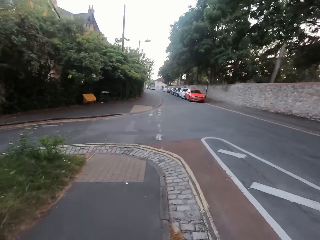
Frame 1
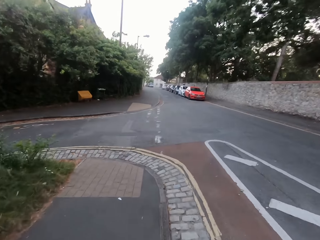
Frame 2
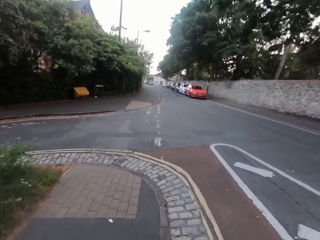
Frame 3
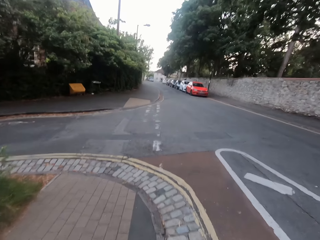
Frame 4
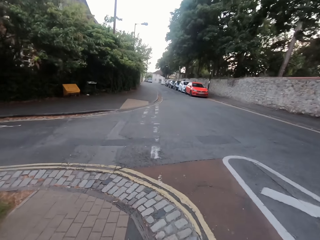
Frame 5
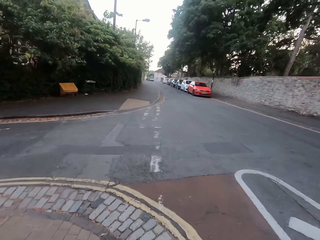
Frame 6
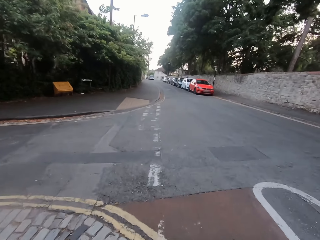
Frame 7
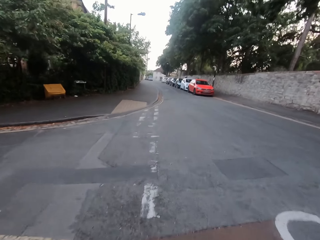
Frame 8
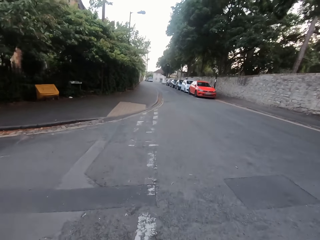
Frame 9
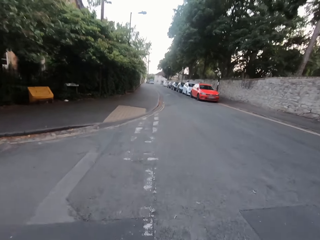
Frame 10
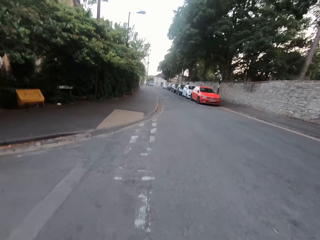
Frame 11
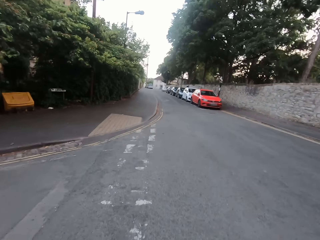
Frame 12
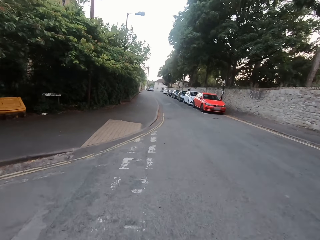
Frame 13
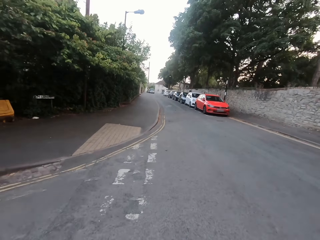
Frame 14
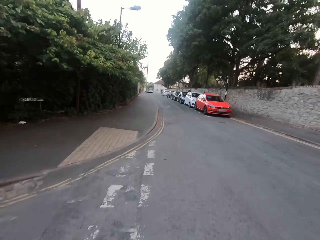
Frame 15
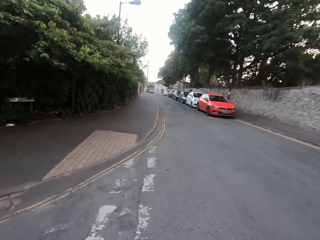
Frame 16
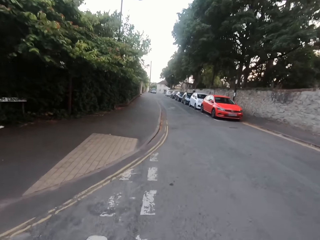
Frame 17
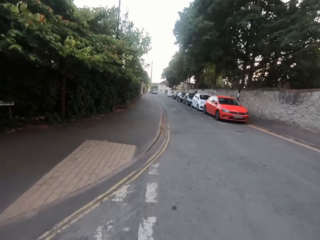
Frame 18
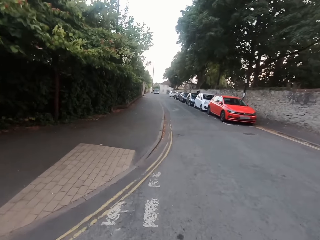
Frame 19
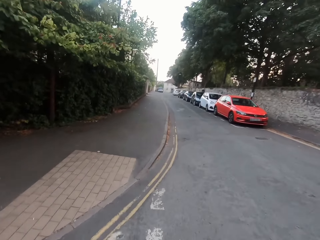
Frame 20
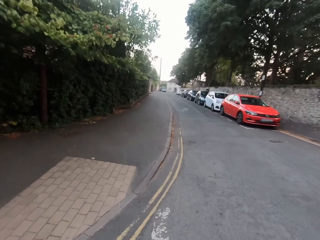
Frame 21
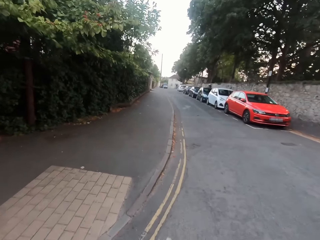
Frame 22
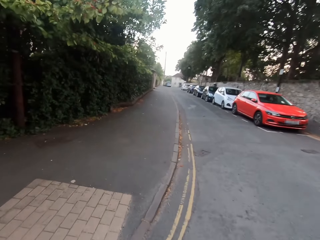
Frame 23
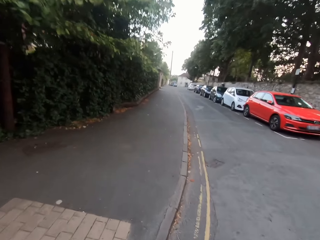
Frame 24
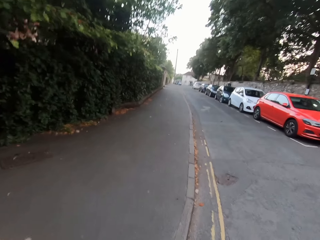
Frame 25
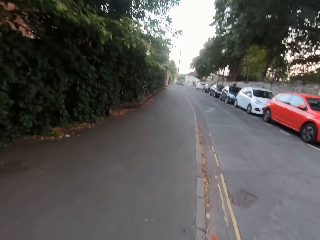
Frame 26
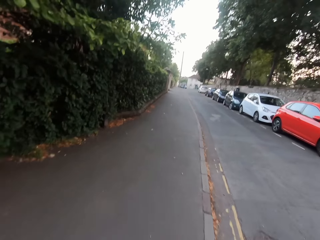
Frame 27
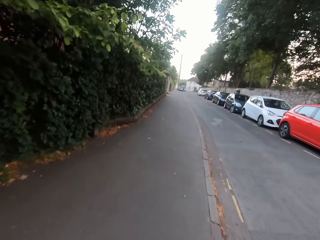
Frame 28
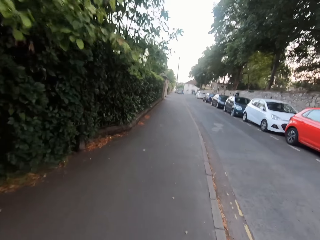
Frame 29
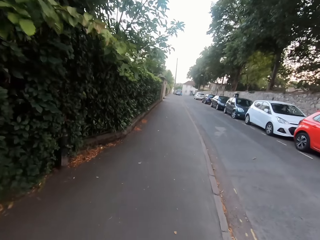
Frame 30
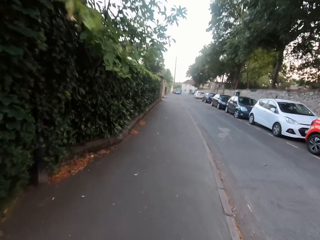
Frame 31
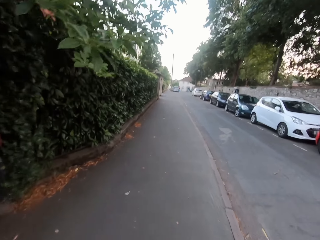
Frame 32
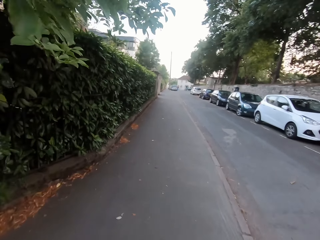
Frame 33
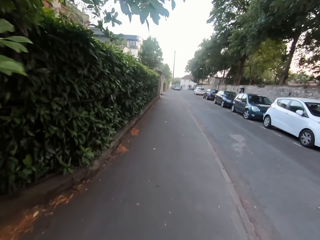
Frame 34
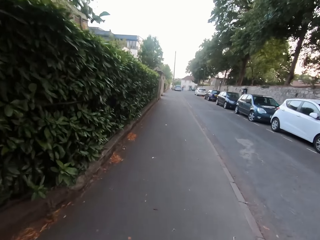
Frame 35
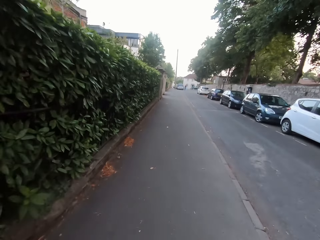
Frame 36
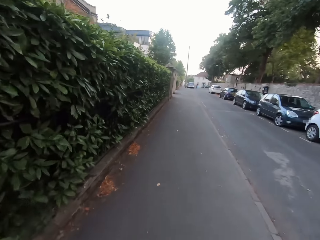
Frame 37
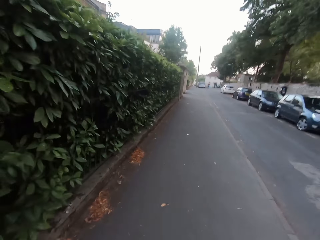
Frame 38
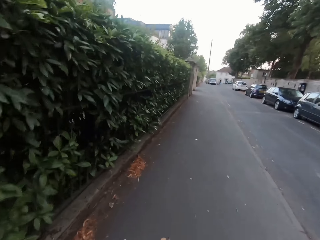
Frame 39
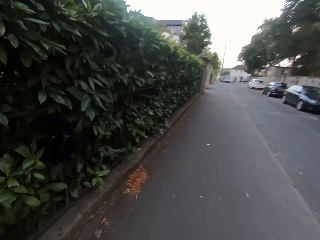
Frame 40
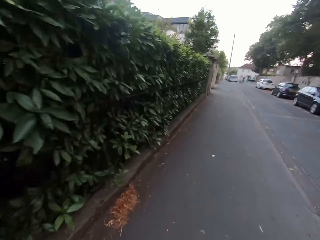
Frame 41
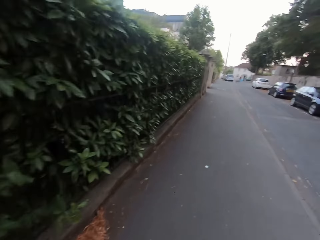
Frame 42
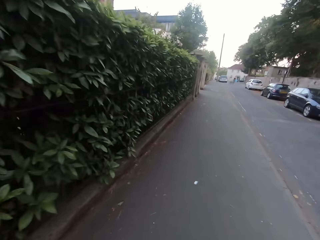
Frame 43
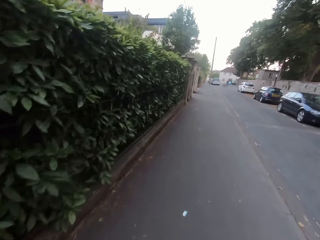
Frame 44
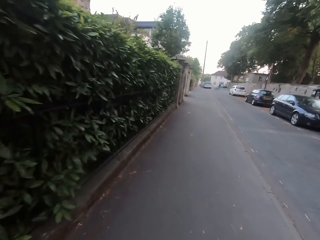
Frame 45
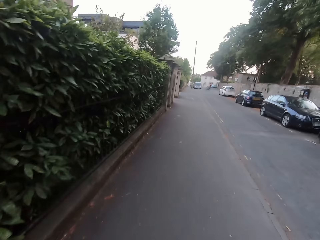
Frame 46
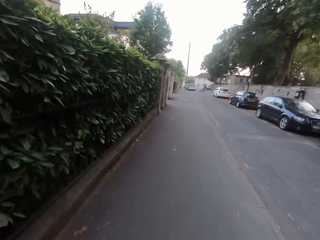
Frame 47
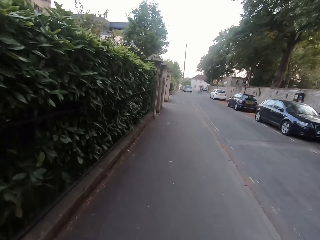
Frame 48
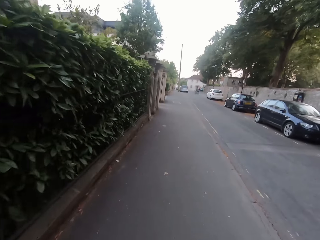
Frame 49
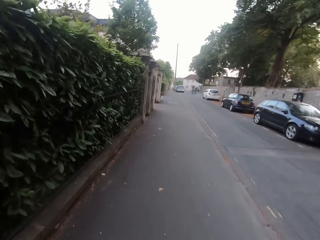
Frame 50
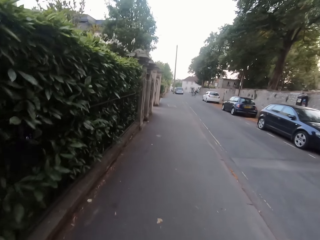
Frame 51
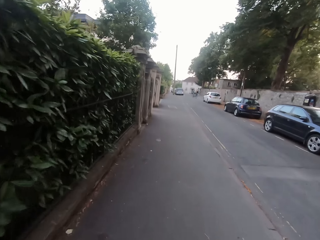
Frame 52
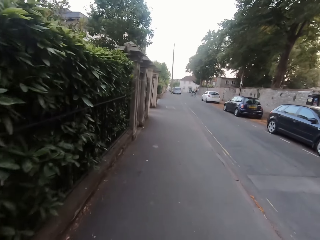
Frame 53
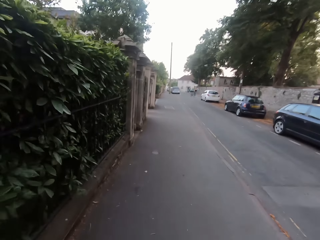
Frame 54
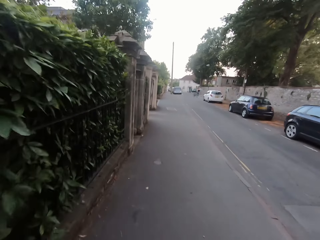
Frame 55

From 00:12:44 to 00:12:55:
The camera wearer crosses the road. They jog on the footpath.

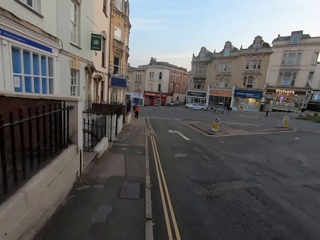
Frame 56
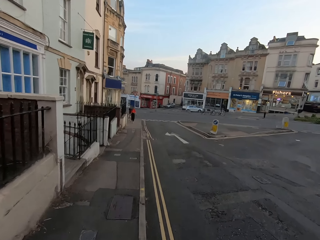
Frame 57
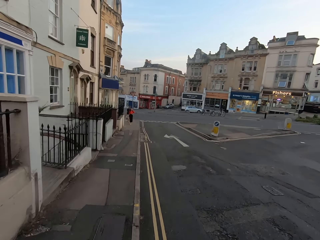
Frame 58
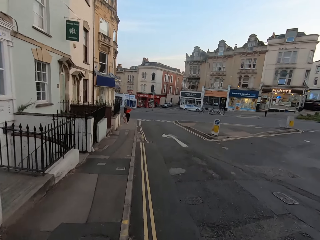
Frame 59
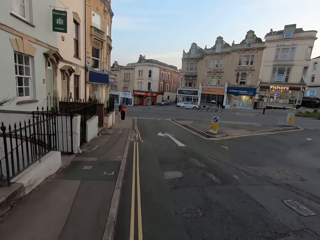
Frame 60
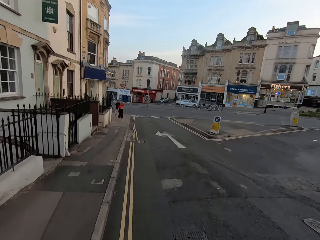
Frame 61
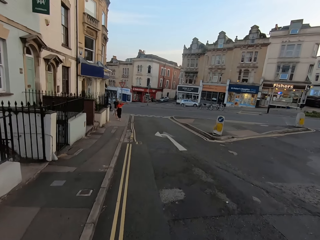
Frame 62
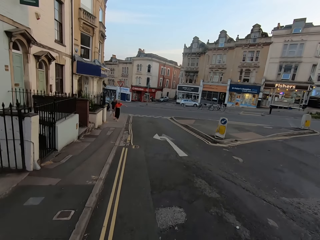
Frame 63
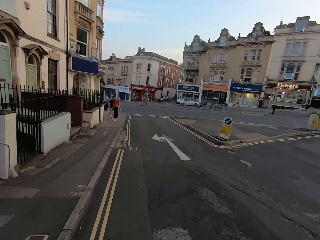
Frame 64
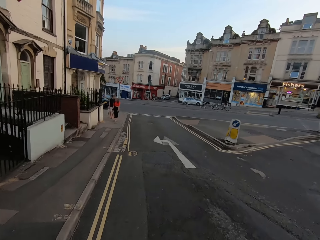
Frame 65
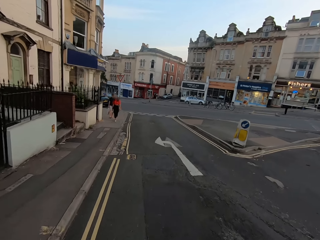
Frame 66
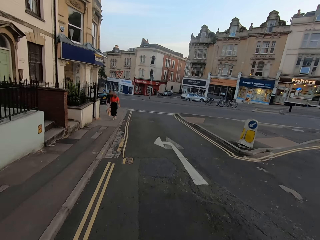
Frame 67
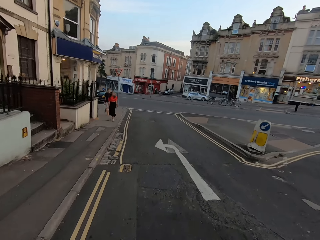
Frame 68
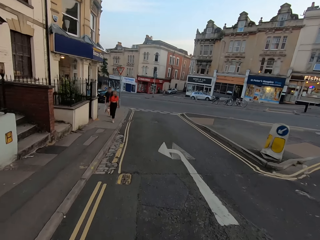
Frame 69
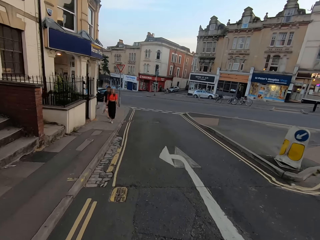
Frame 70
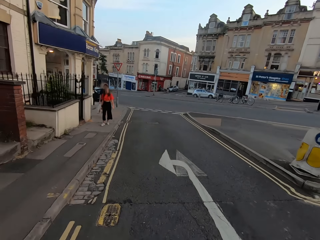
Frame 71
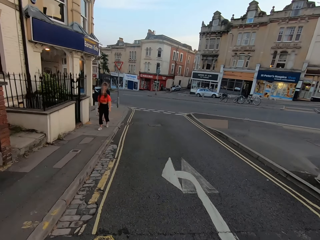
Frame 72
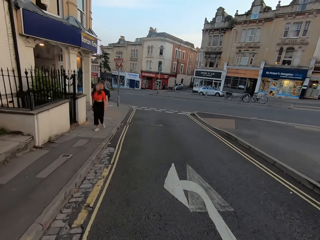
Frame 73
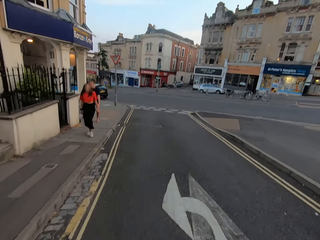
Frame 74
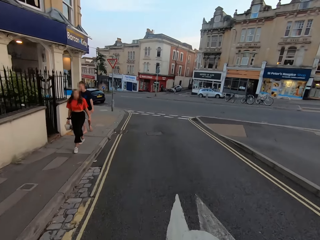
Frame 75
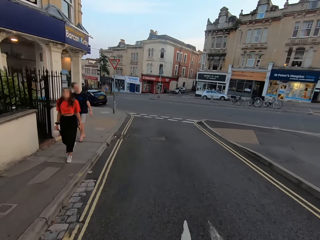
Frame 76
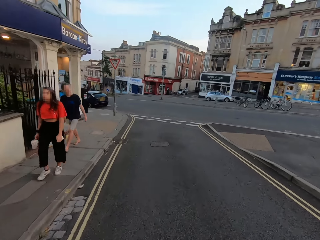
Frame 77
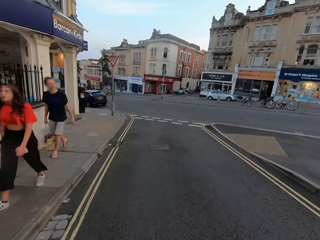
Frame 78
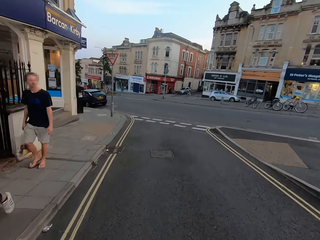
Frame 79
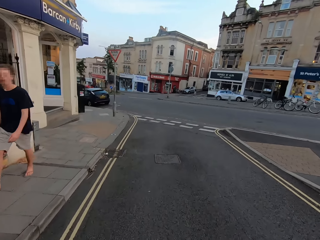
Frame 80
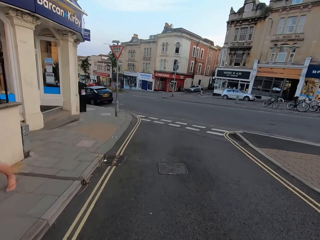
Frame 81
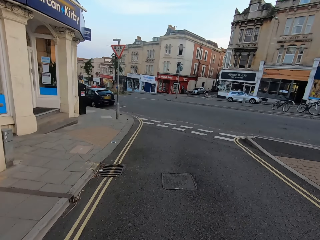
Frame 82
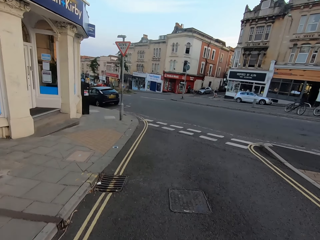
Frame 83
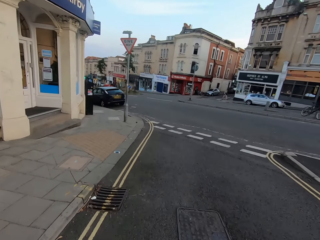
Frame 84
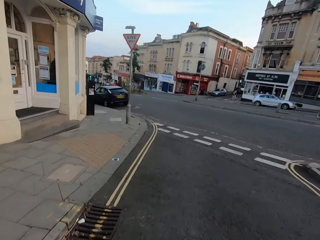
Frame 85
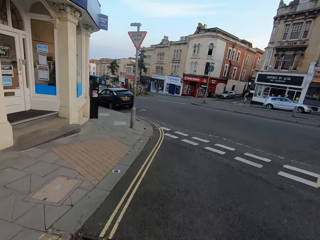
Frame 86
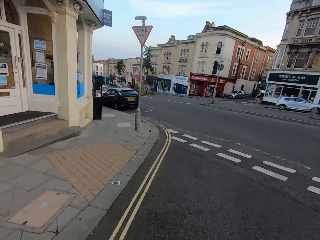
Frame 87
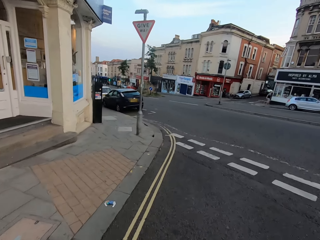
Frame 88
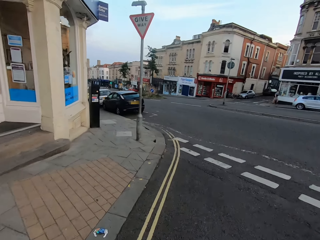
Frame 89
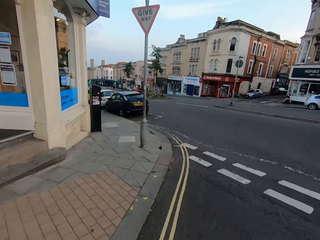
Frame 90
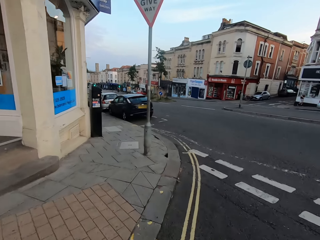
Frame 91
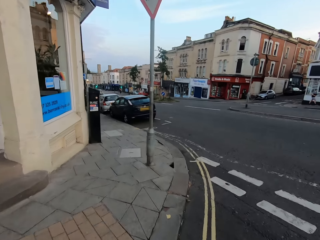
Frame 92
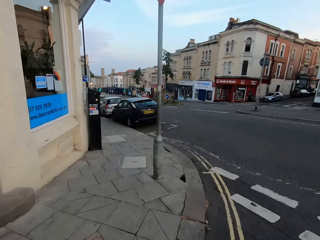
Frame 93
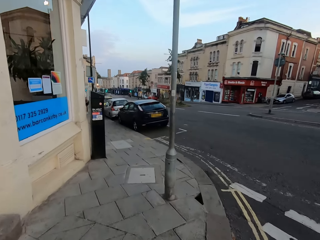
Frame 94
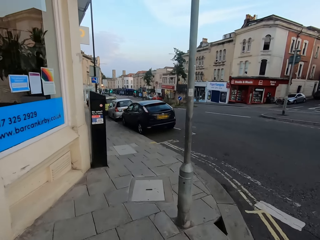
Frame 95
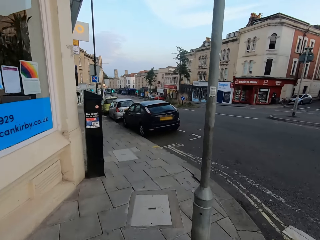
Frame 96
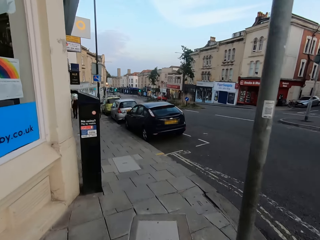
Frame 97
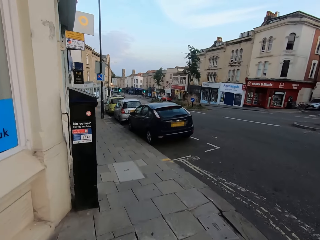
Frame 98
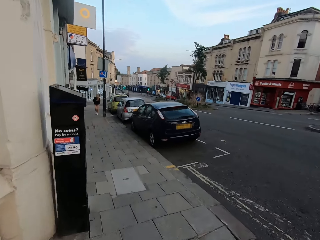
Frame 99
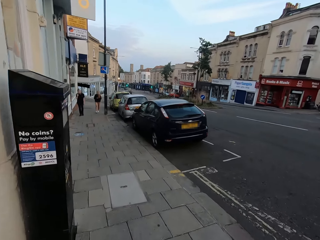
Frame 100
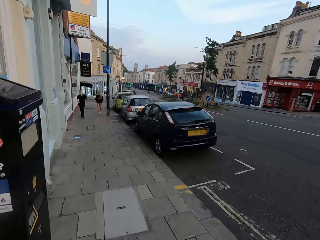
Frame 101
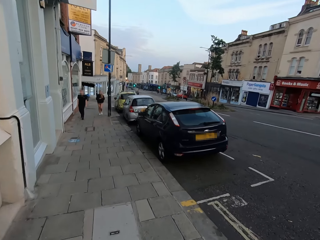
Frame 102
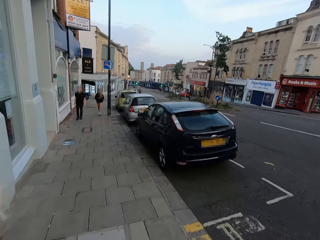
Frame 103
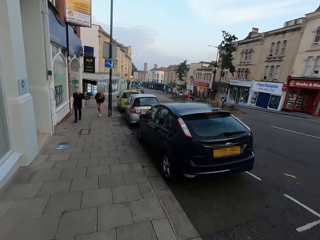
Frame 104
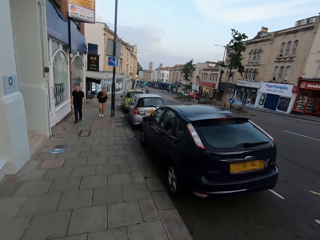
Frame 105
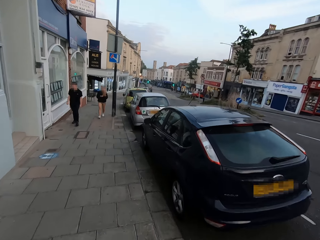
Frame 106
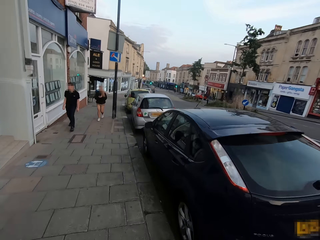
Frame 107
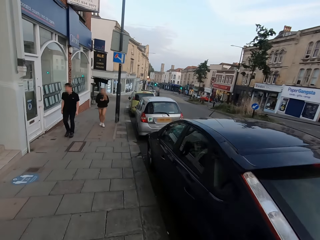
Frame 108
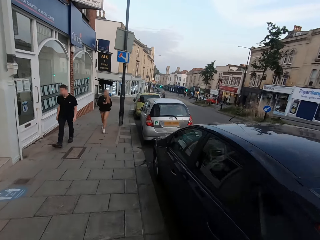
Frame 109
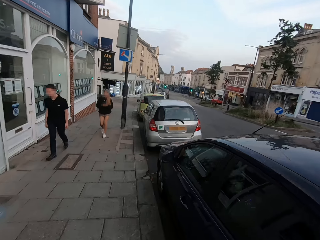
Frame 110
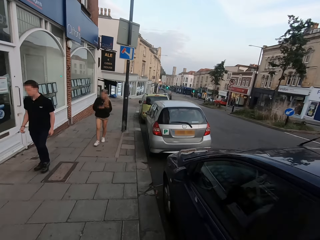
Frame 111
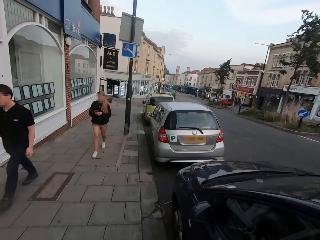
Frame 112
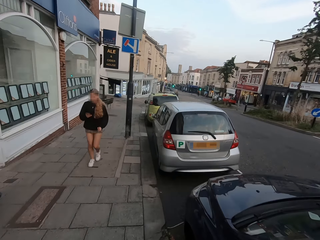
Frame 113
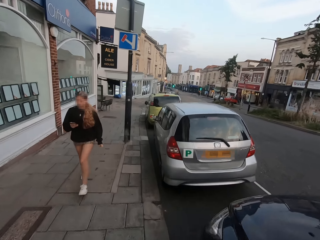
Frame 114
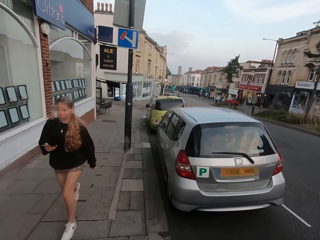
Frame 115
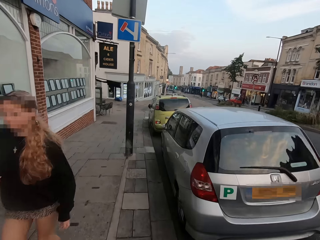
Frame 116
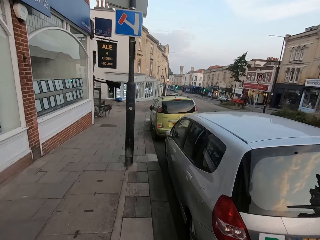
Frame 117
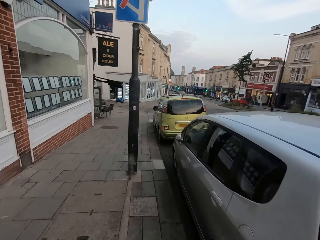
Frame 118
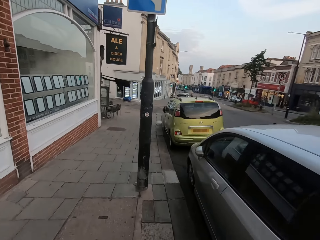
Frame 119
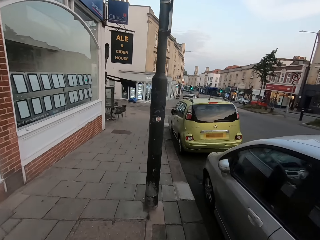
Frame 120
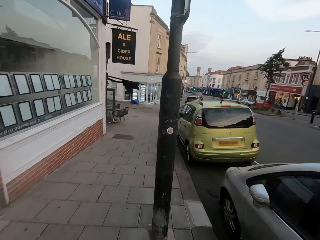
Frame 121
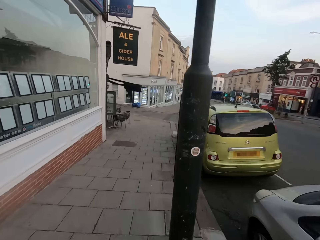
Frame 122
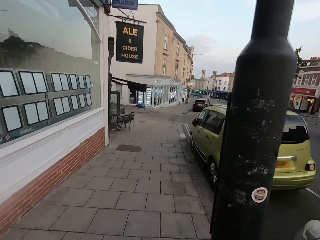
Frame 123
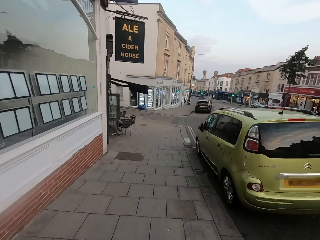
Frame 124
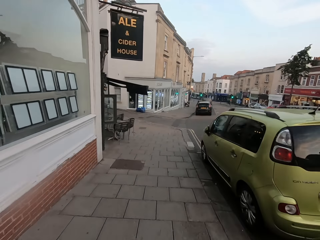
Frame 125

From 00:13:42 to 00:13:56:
The camera wearer jogs on the road. They jog on the footpath.
